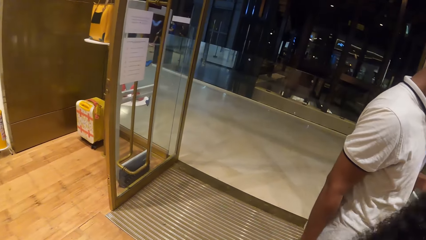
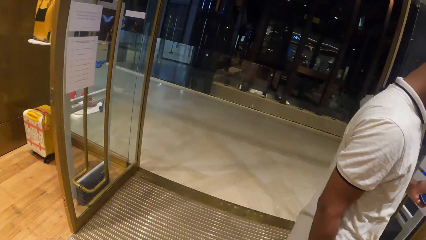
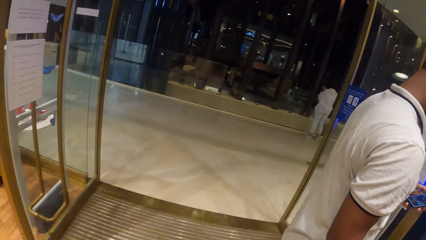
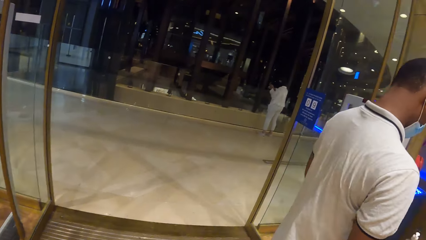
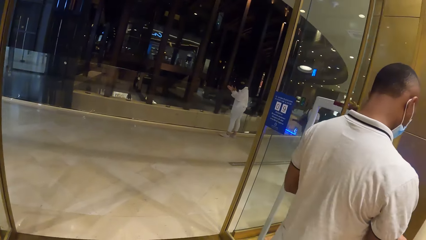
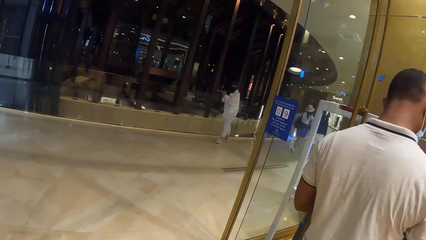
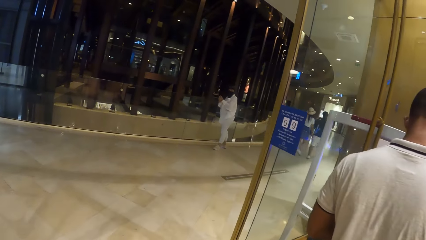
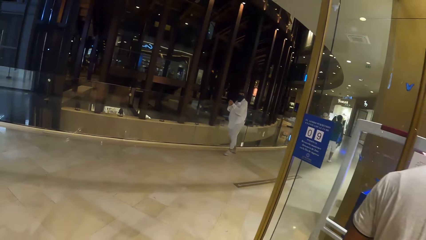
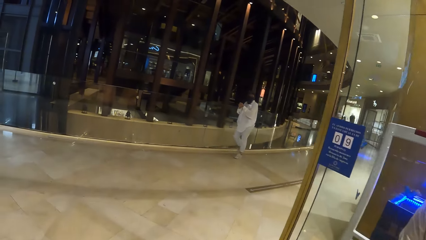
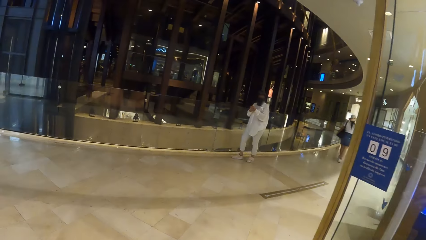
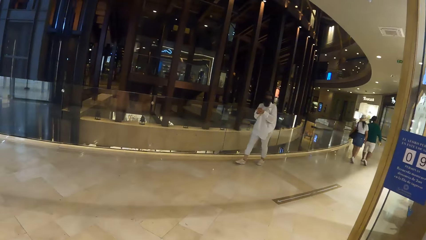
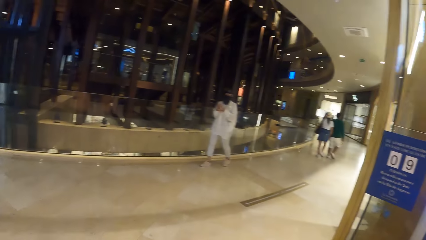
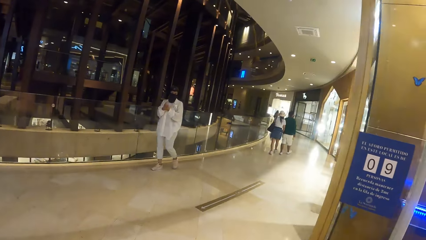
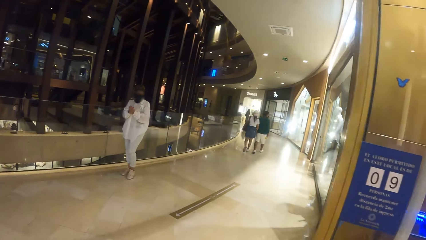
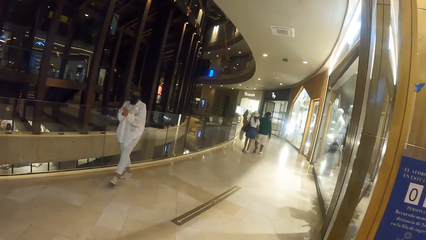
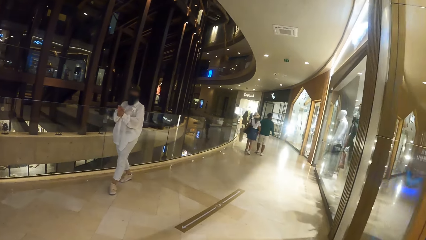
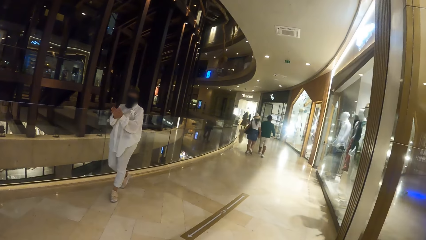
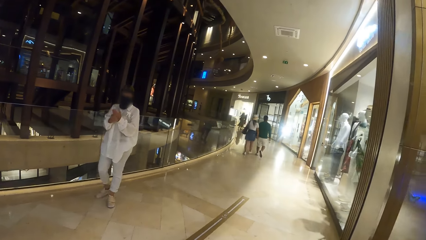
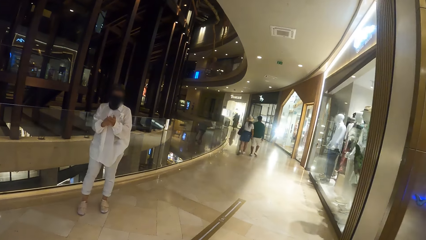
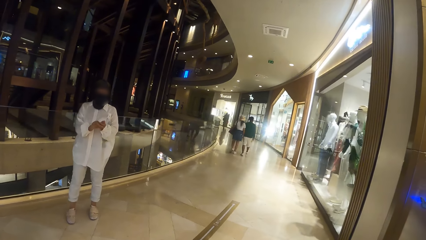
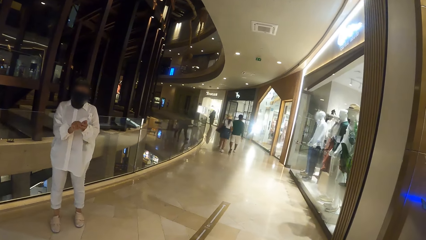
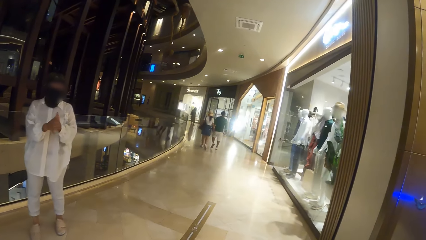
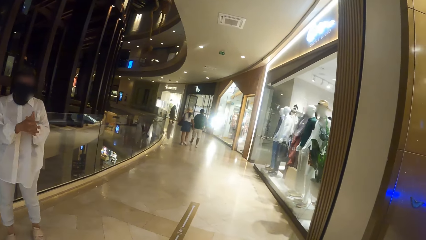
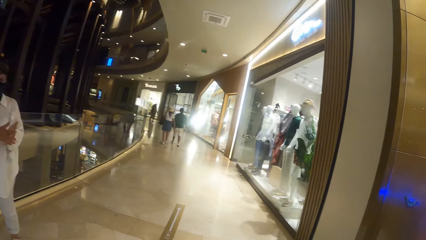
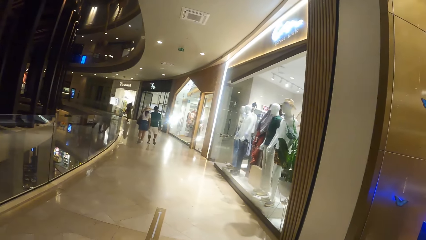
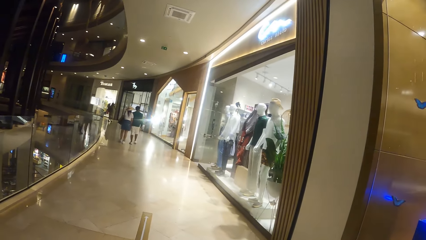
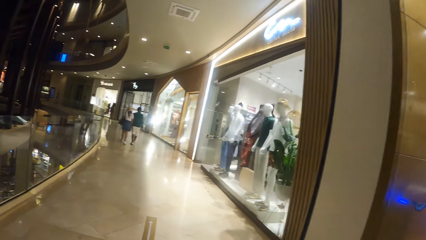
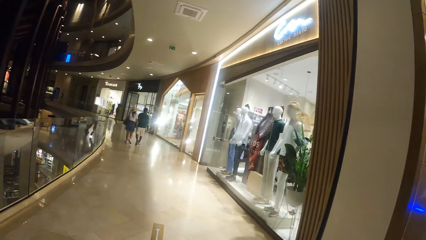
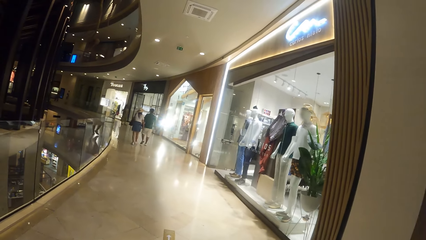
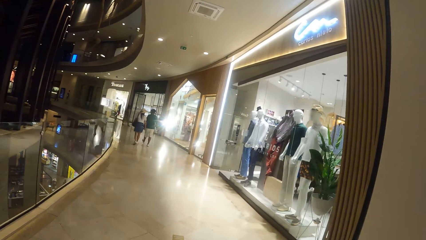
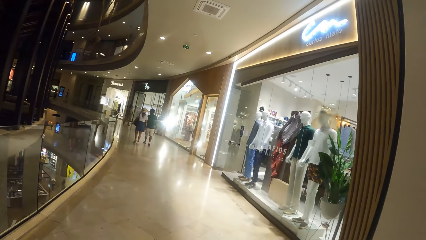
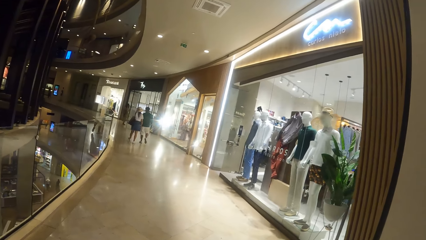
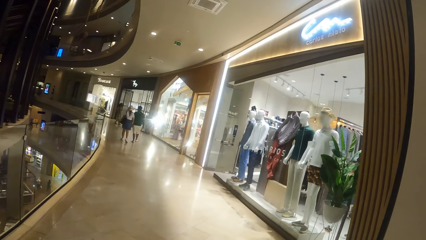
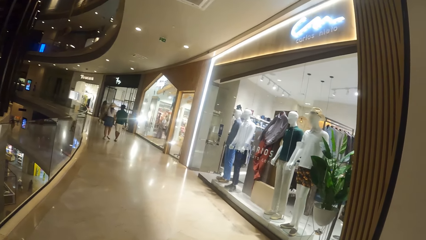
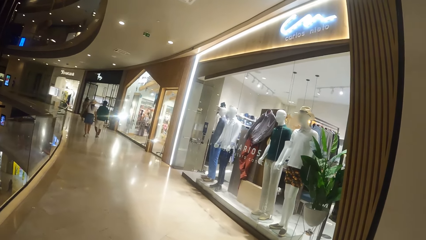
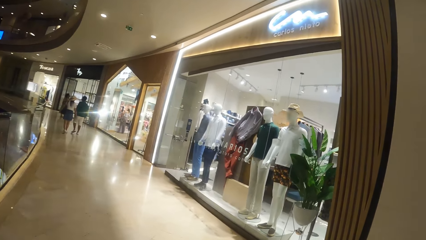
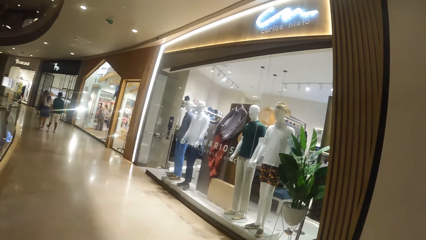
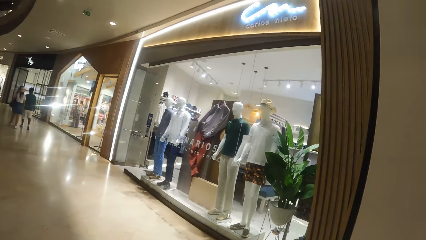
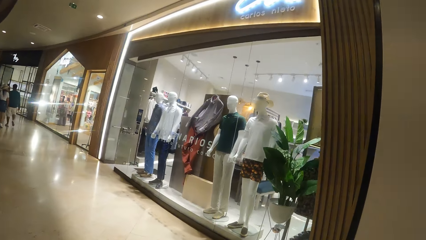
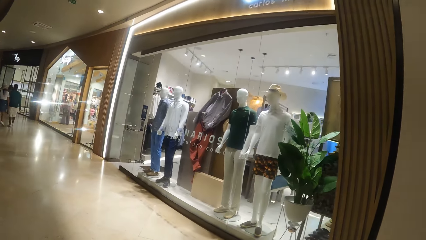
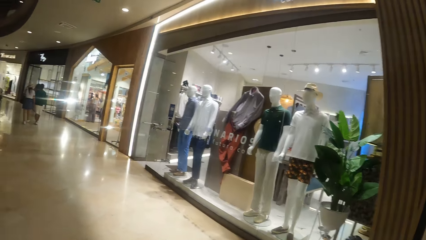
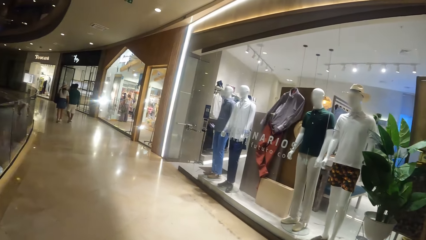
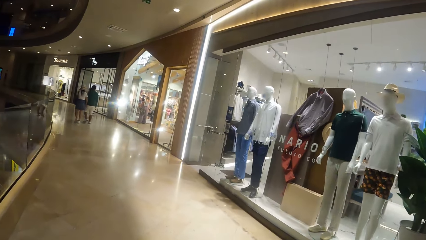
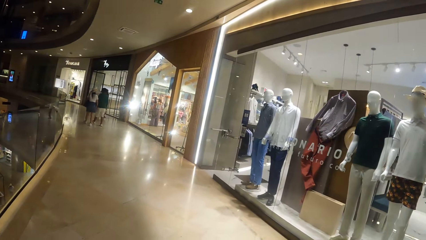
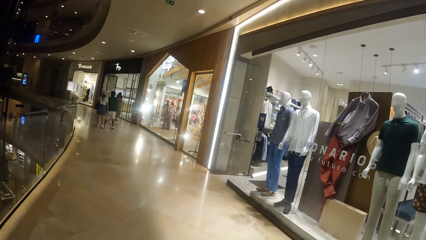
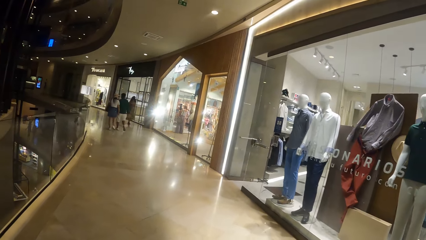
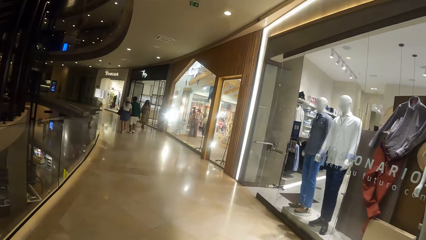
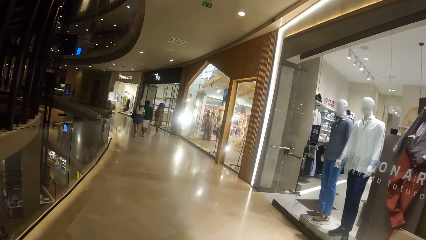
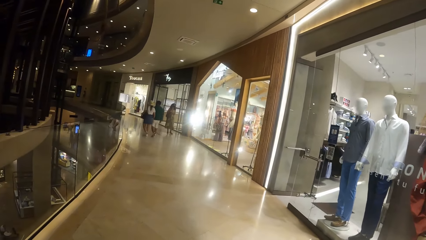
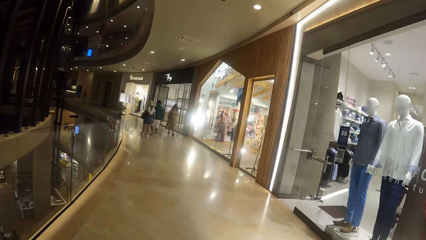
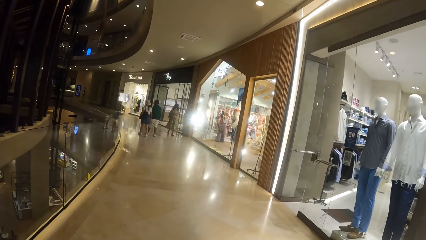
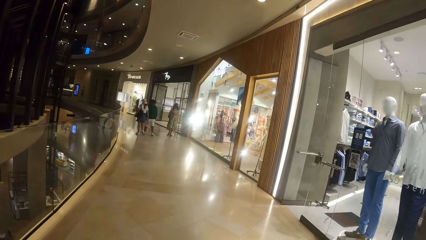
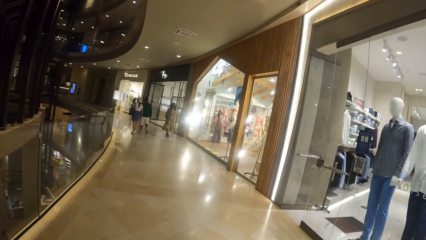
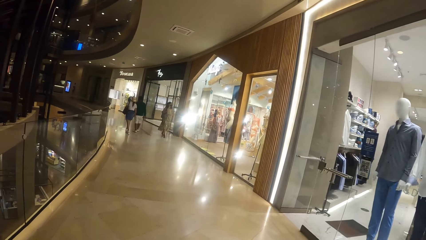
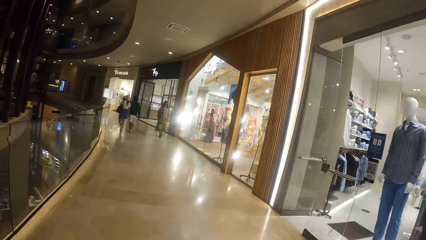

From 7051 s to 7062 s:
The camera wearer walks out of the boutique store. They walk along the passageway of the departmental store.

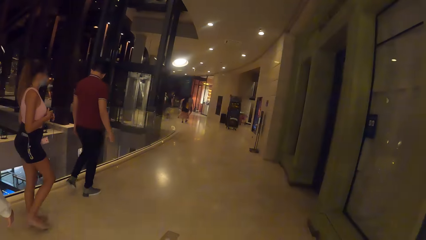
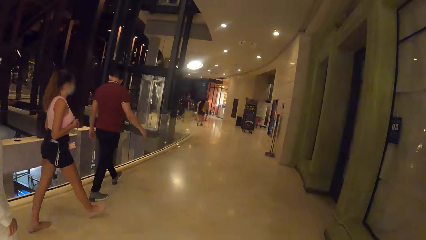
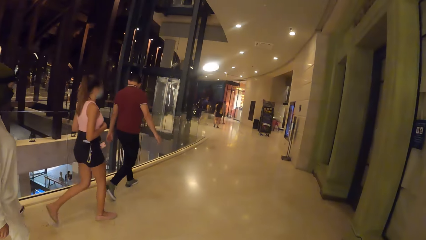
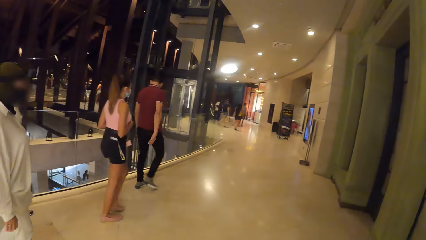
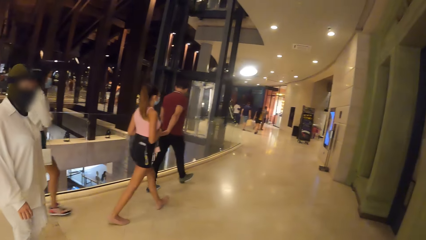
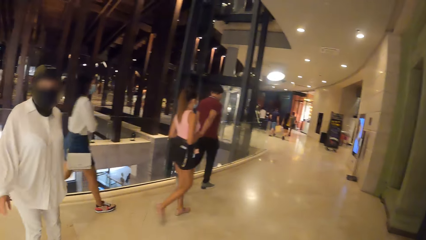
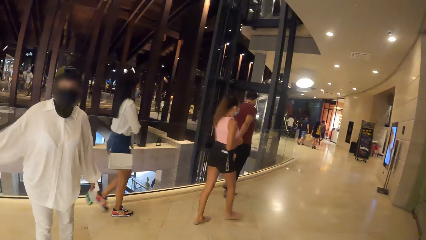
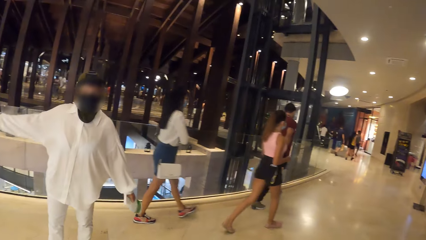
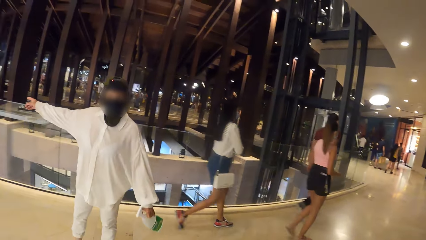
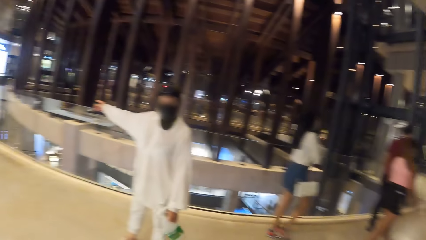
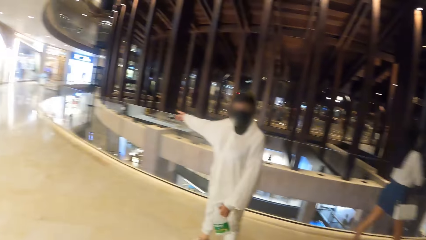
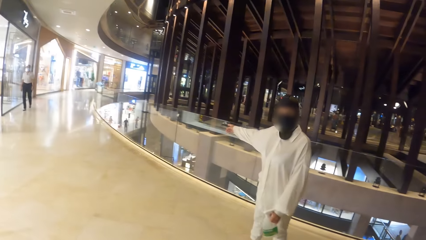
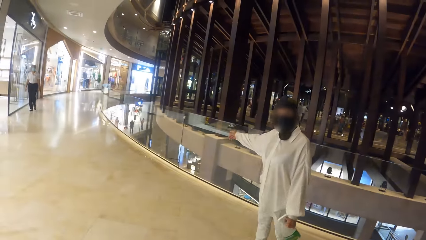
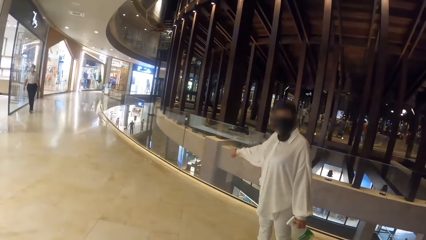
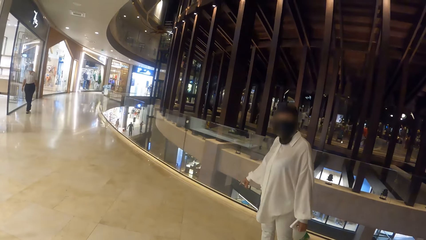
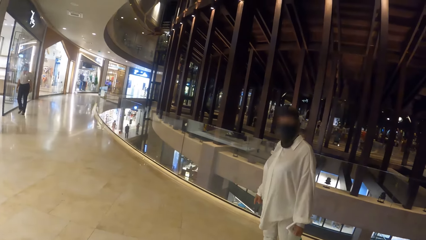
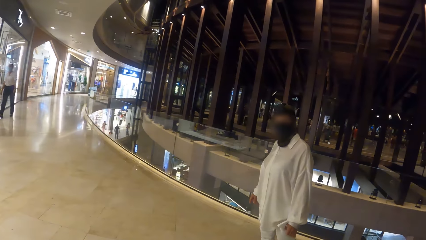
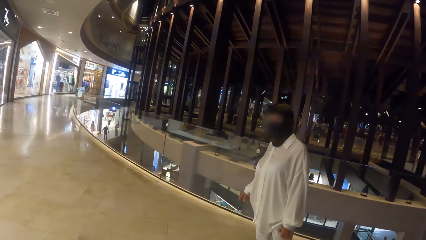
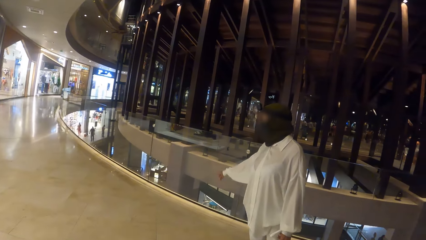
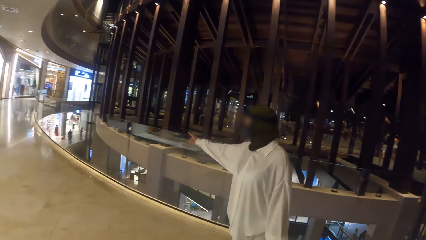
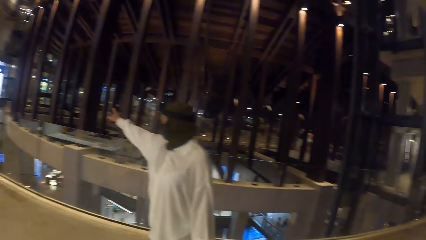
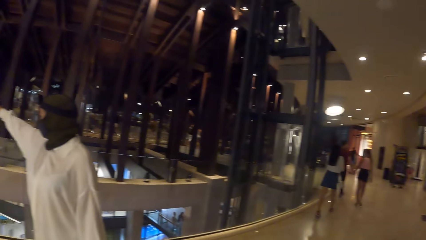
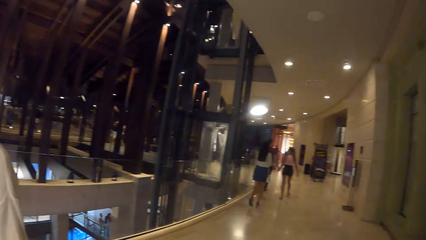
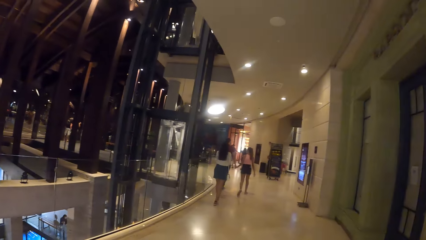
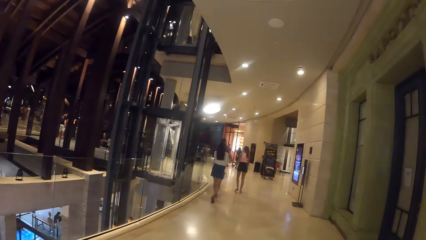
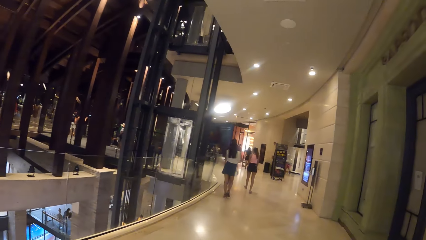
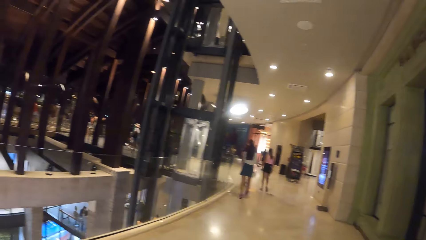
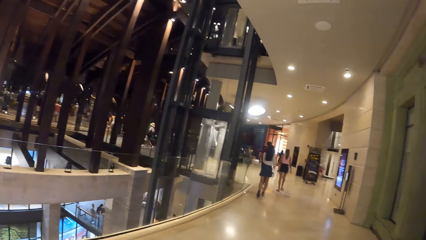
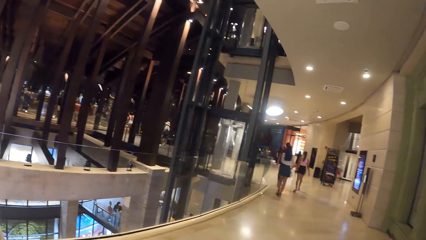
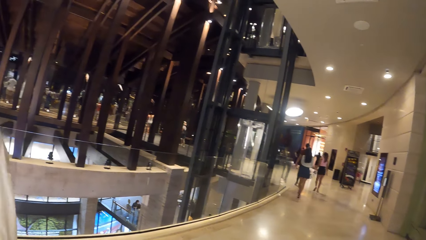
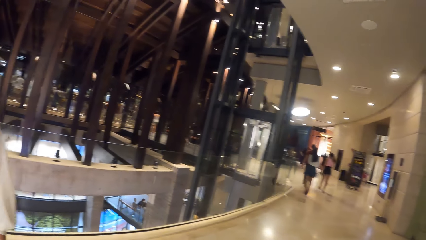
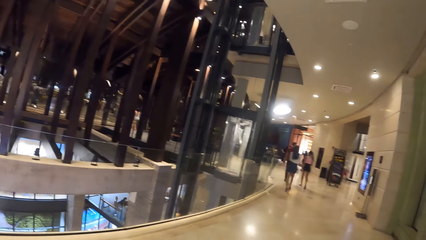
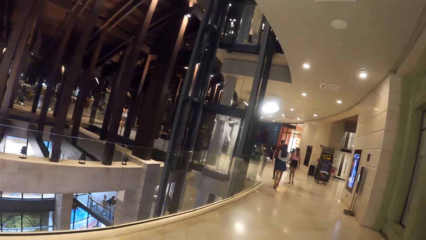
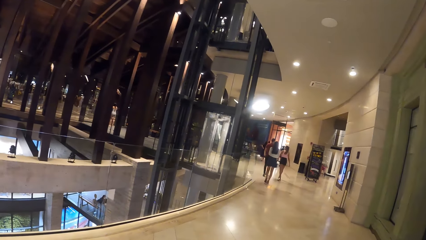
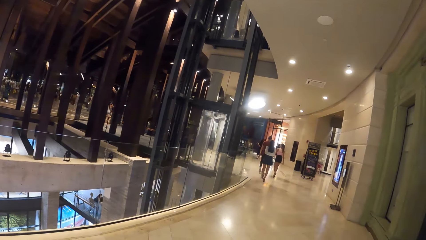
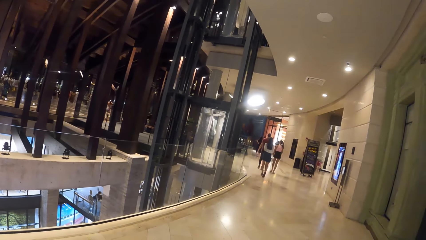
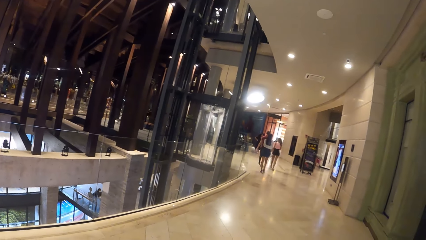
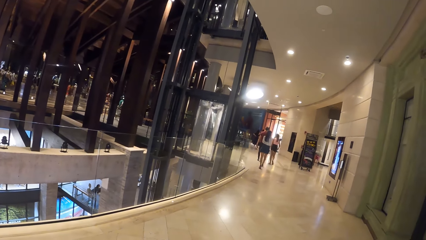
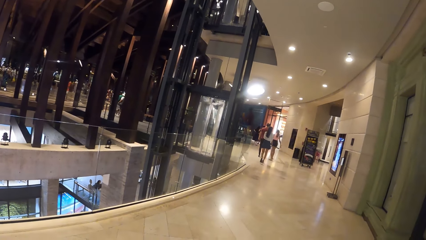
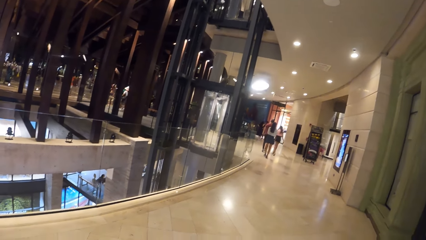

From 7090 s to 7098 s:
A woman stretches her hand. The camera wearer interacts with the woman. The woman points her right hand towards the entrance of the departmental store. The woman drops her hand. The woman stretches her hand. The camera wearer looks aside.
